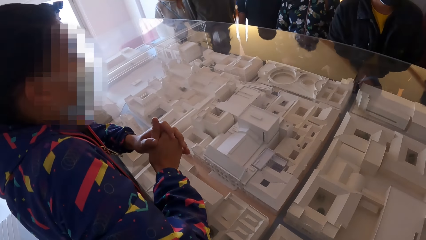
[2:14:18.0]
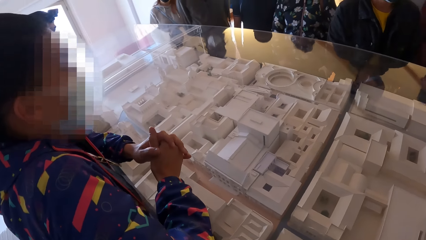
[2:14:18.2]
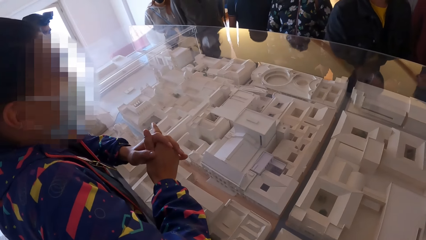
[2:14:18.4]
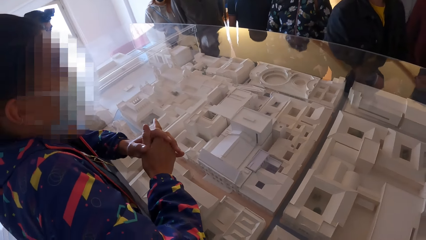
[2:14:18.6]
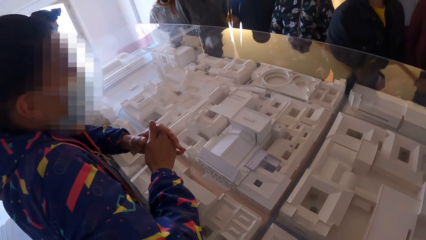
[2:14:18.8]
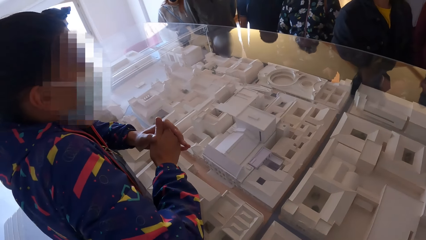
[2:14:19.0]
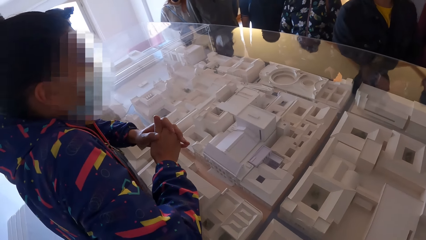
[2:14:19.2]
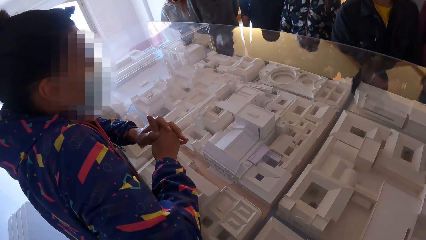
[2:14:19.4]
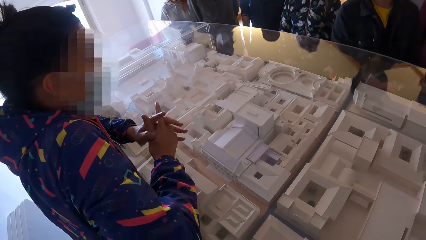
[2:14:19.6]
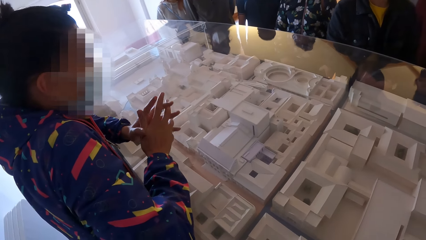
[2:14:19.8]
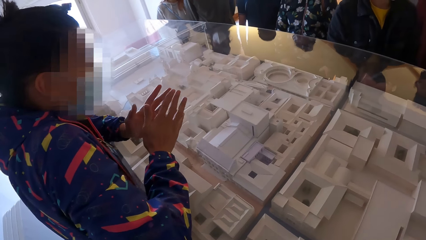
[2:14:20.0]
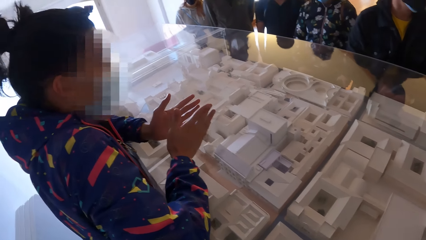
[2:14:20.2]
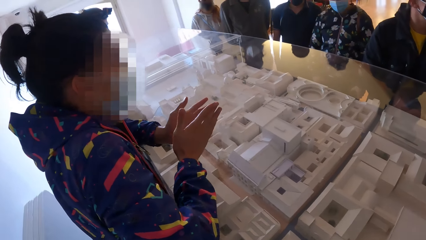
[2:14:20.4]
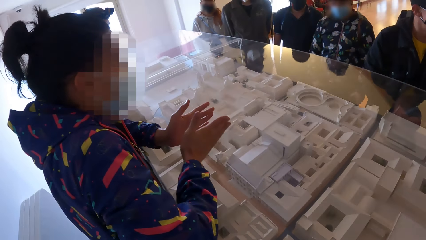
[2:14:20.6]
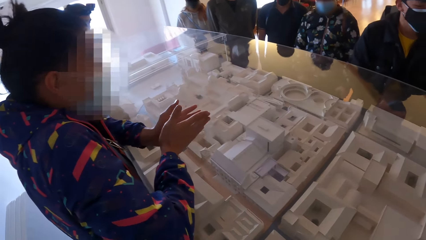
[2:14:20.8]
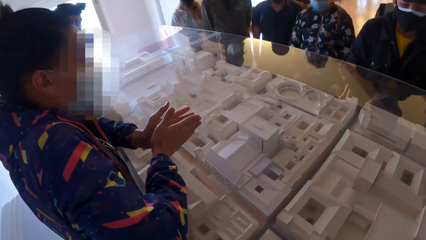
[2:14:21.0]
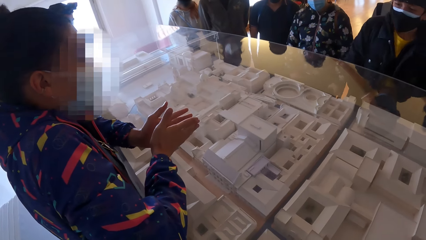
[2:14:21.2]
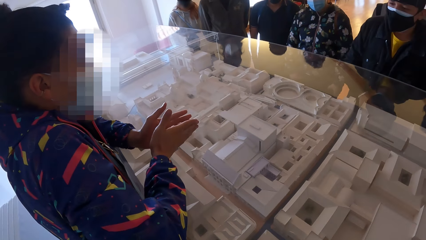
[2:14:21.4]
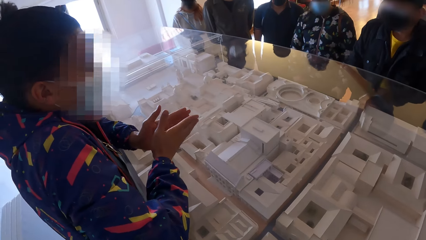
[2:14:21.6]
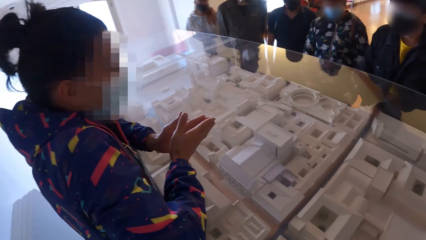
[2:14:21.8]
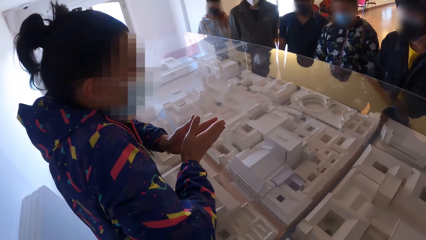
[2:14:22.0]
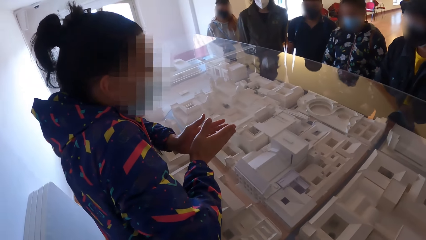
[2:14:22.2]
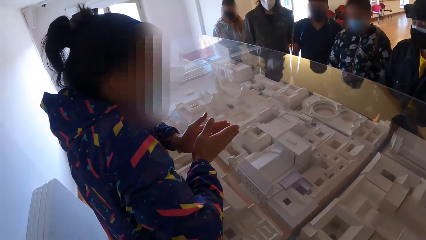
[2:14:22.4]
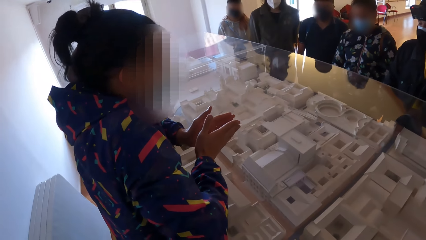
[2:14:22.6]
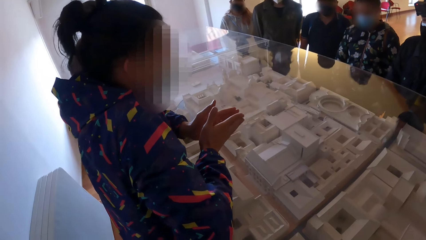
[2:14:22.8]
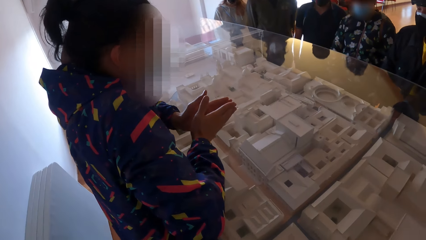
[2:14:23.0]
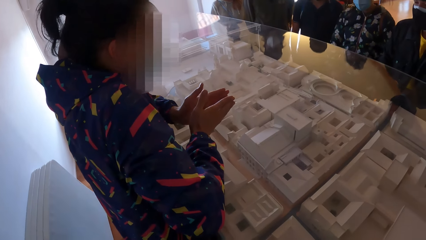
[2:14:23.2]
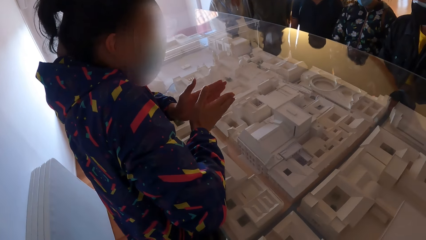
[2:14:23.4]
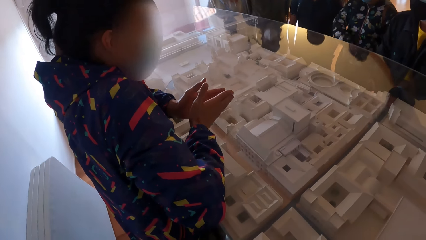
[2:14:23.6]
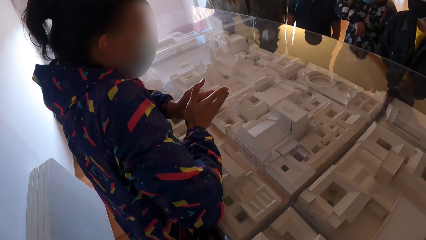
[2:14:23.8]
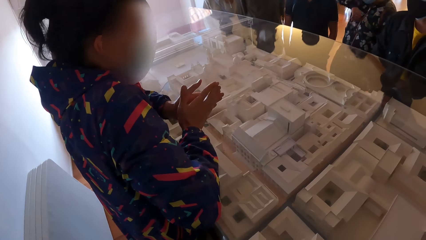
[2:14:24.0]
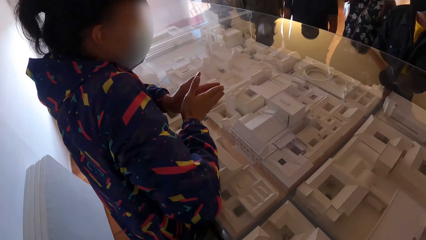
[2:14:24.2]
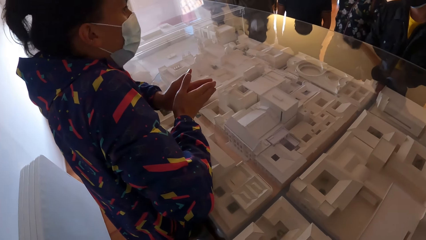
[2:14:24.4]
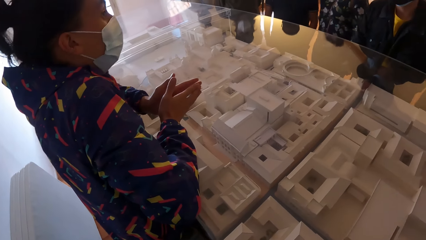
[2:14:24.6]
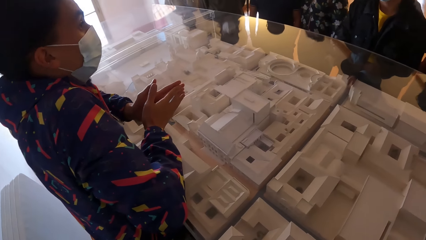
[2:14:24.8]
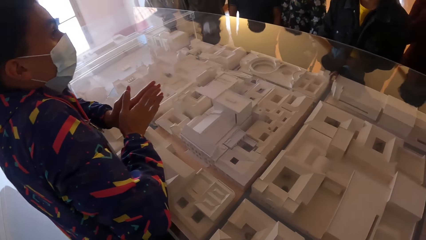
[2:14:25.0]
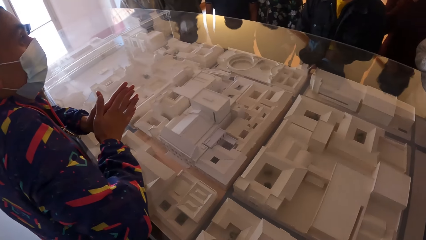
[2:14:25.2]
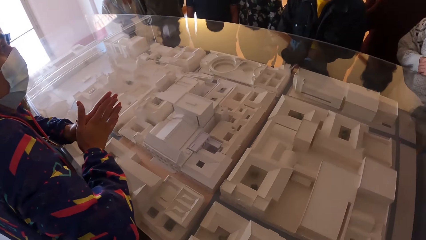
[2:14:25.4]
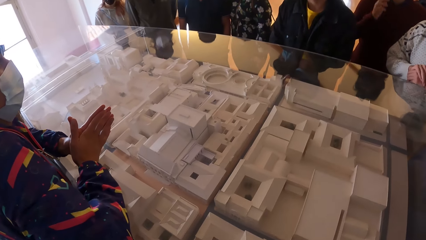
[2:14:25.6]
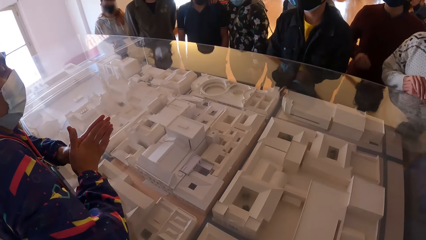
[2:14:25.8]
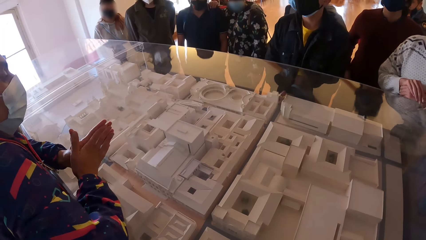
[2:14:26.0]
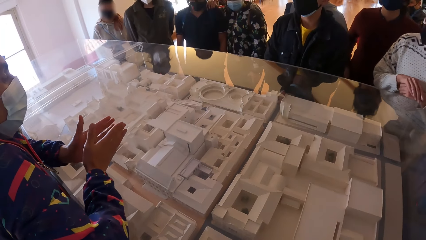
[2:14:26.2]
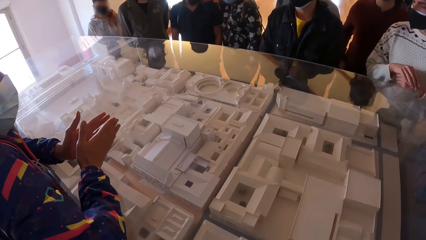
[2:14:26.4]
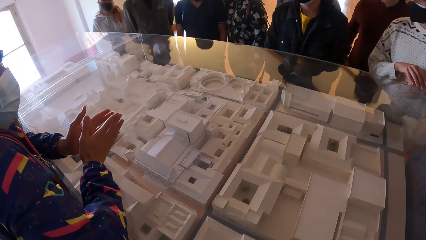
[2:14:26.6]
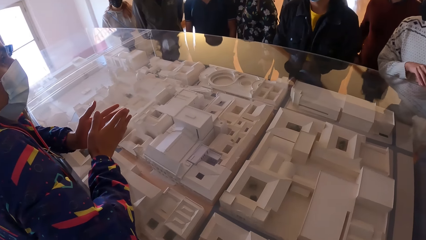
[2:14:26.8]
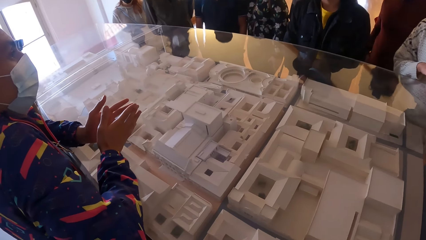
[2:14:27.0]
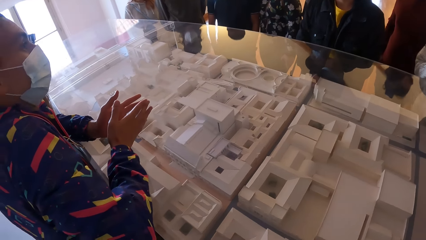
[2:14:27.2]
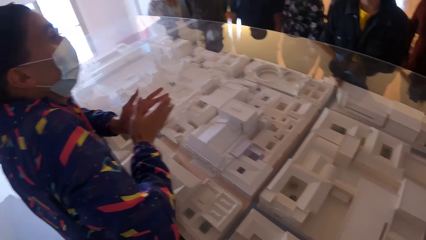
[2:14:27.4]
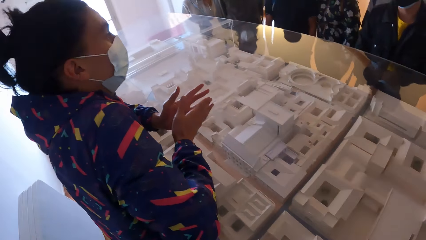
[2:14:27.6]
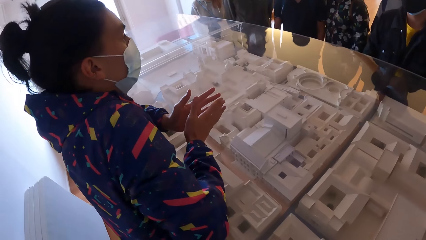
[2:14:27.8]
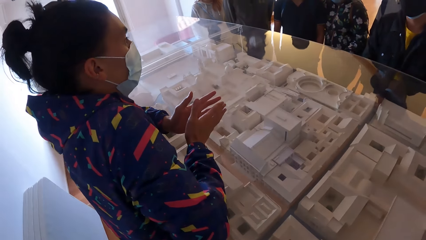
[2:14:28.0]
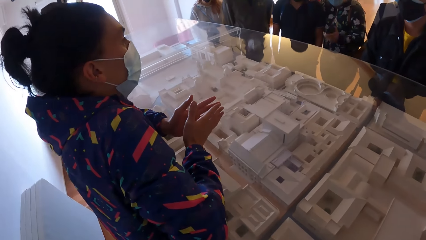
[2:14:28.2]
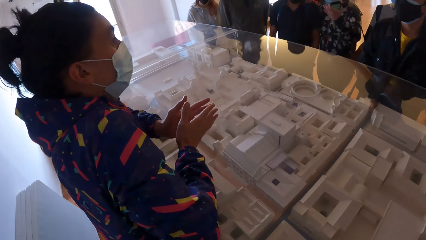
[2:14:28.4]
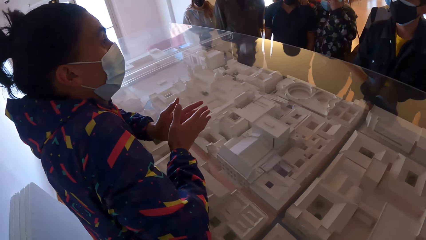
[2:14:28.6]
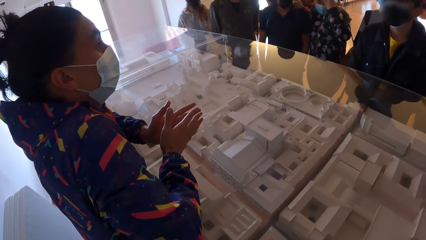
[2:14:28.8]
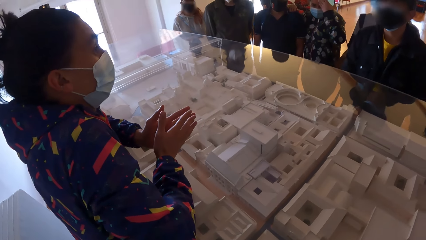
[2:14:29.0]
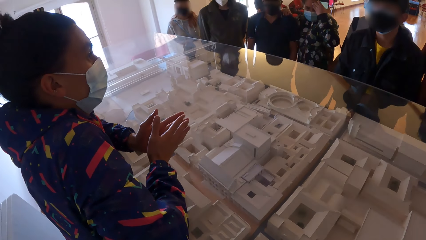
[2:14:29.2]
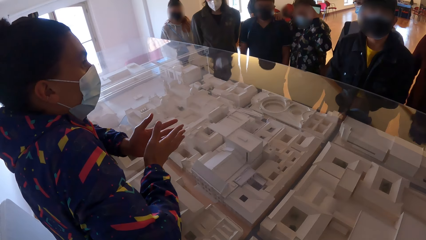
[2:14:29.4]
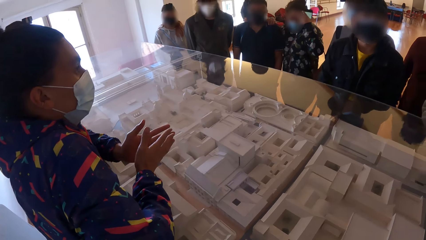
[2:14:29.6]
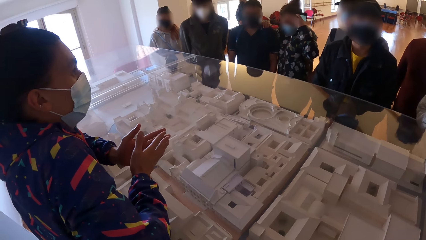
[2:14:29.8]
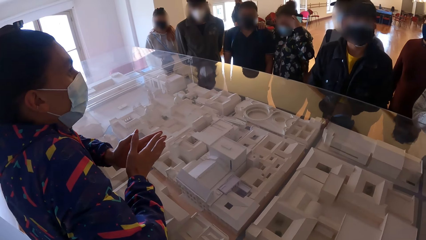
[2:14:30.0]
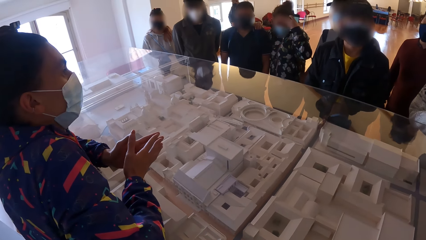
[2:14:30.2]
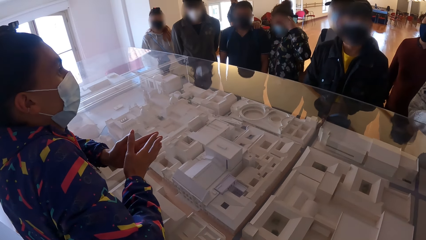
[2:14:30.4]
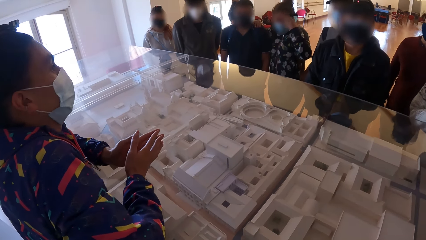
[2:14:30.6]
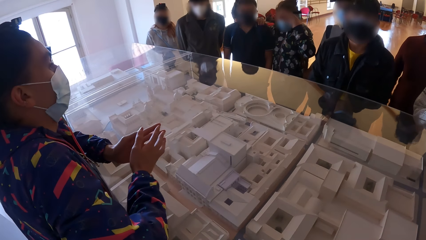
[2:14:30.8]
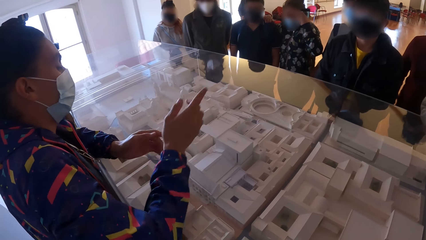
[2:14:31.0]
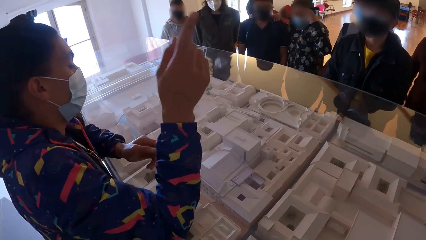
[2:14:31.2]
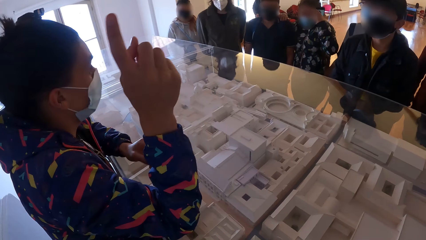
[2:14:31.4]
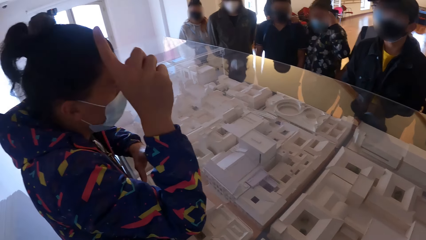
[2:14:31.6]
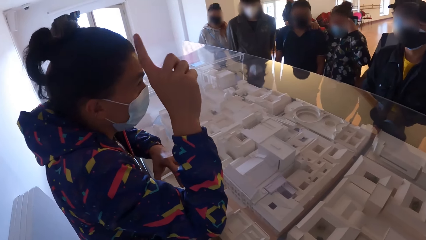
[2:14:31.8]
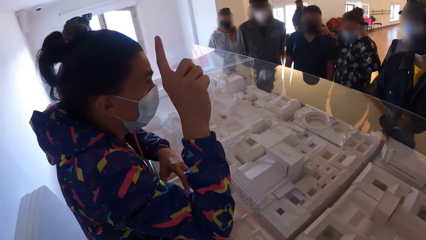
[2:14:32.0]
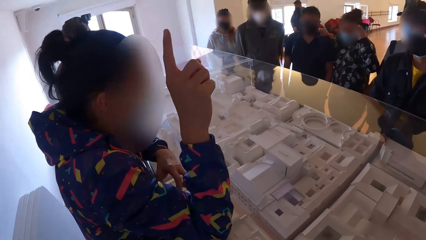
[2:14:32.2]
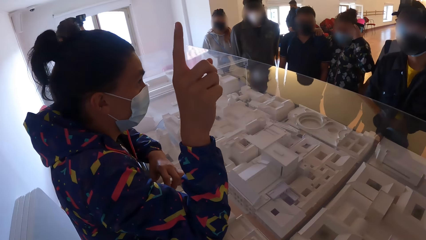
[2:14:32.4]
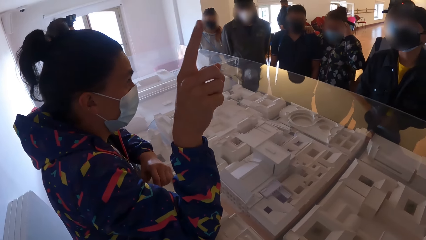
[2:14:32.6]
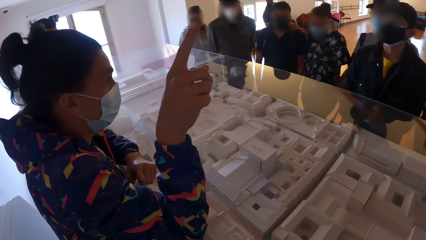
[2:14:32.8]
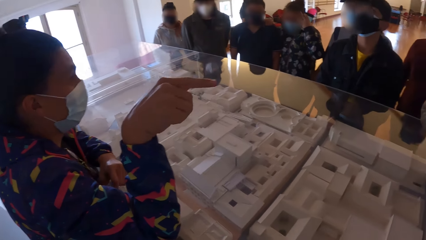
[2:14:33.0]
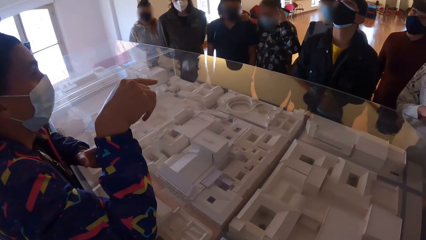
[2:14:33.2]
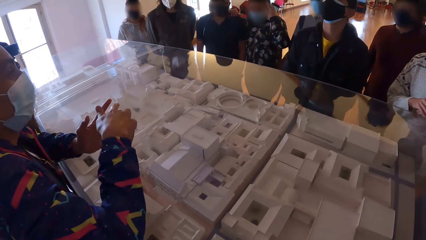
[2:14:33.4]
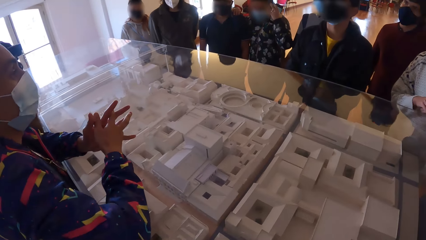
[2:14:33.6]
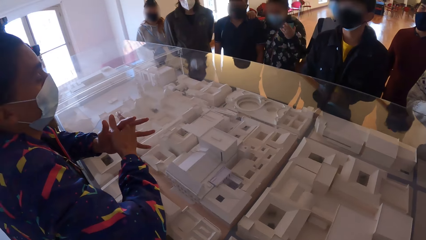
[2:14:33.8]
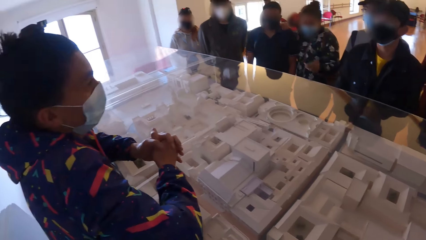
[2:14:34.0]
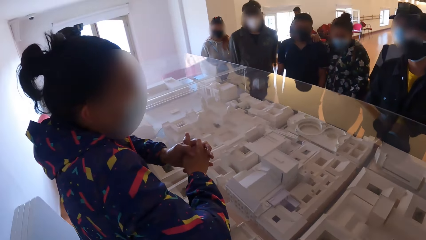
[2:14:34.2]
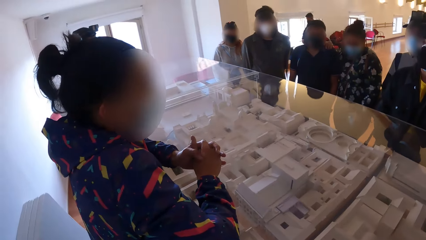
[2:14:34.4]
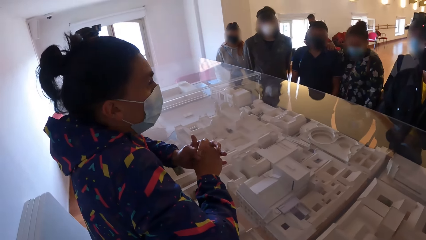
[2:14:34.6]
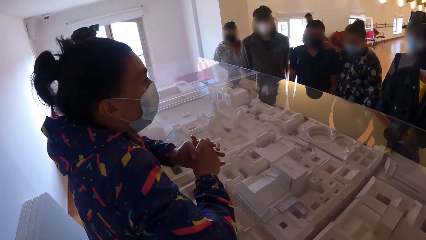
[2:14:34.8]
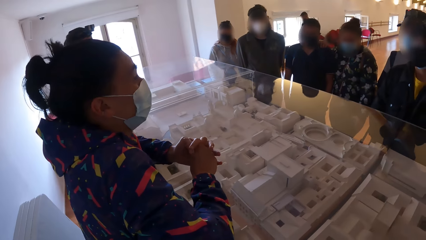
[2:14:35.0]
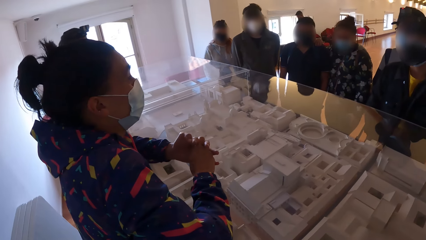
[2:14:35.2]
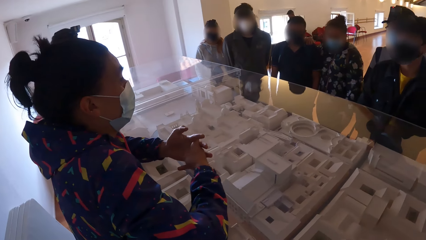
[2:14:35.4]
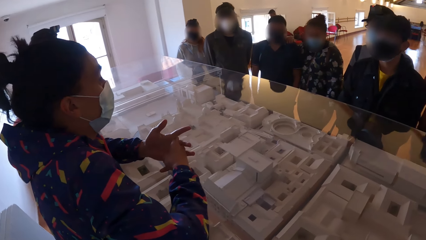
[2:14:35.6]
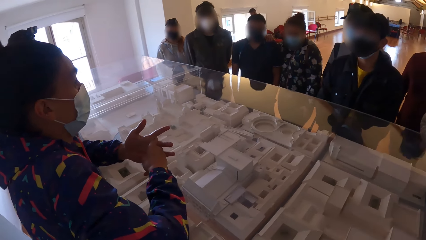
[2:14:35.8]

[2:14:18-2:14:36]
The man gestures with both hands. A woman itches her head with her left hand. The man gestures with his right hand.
